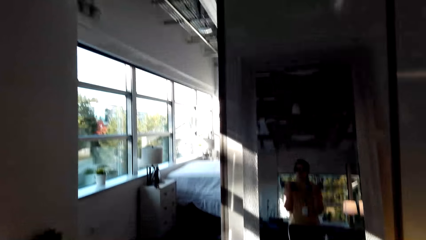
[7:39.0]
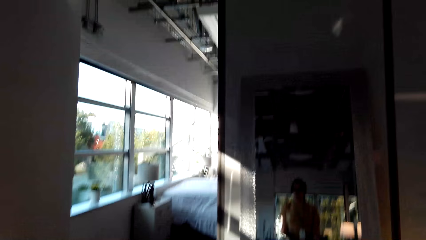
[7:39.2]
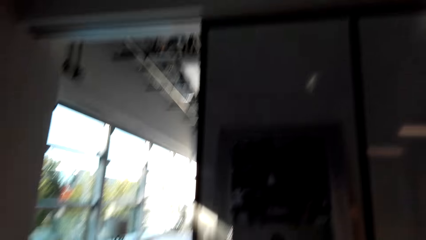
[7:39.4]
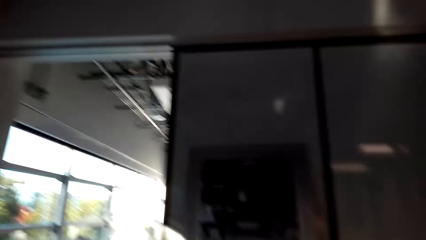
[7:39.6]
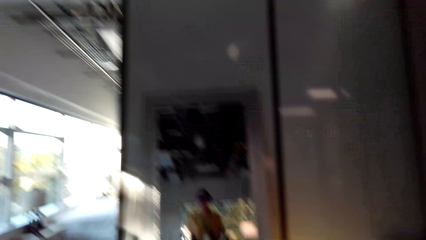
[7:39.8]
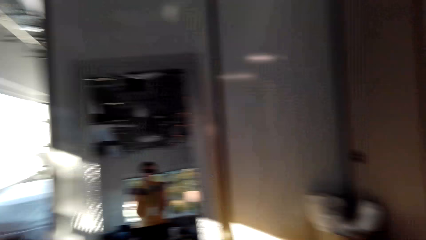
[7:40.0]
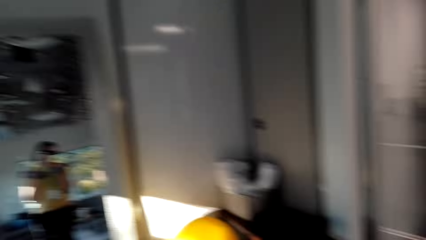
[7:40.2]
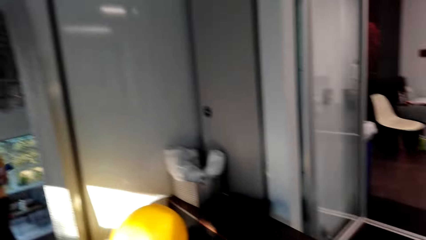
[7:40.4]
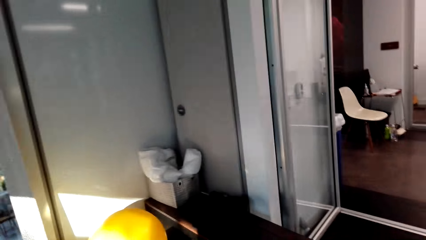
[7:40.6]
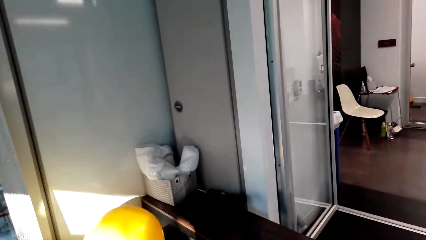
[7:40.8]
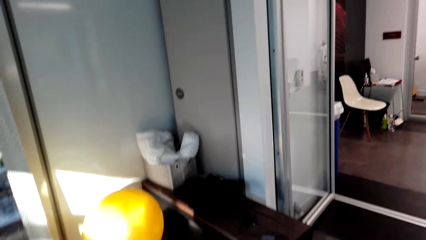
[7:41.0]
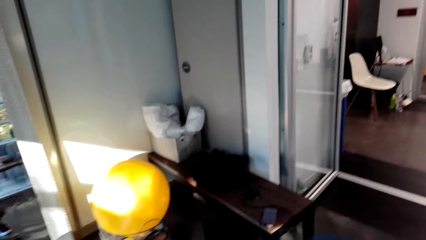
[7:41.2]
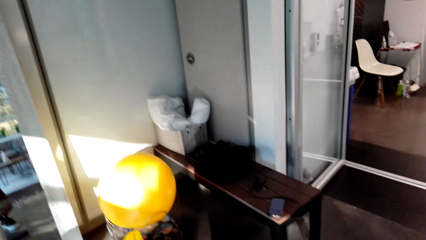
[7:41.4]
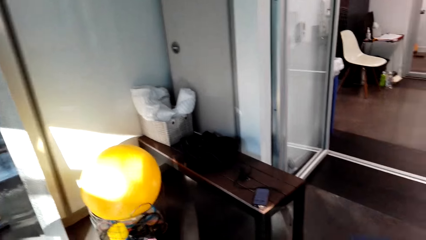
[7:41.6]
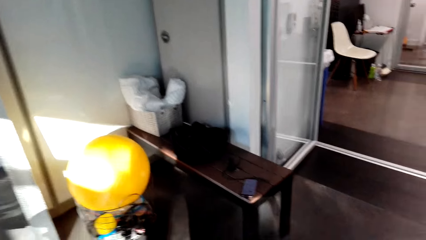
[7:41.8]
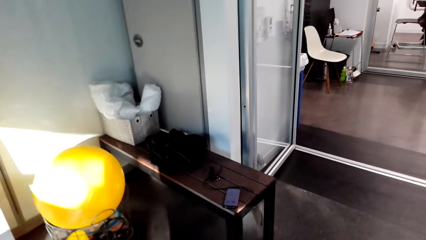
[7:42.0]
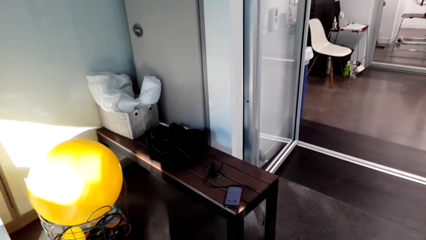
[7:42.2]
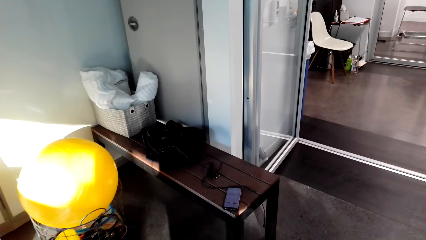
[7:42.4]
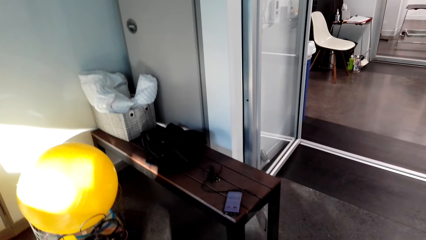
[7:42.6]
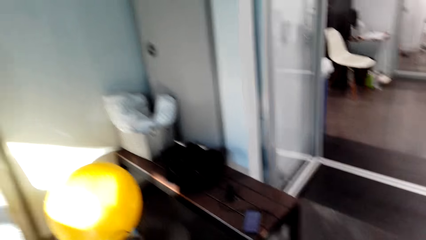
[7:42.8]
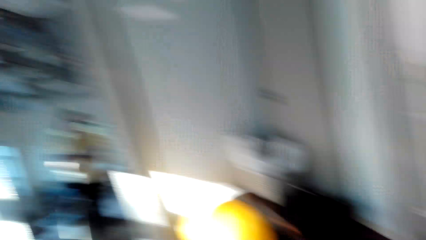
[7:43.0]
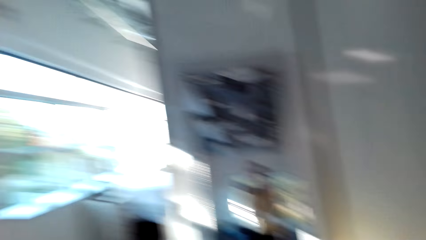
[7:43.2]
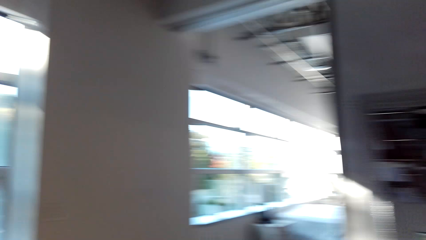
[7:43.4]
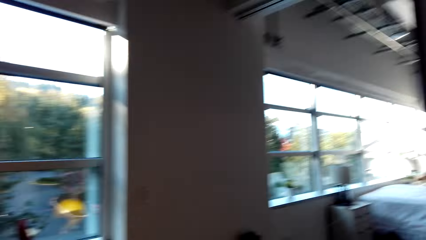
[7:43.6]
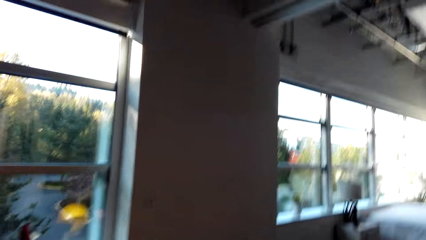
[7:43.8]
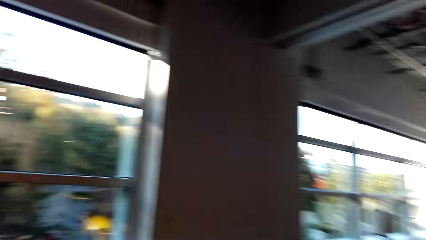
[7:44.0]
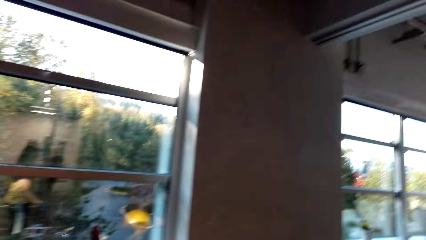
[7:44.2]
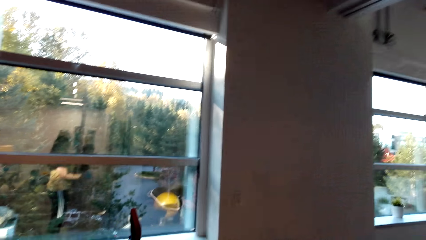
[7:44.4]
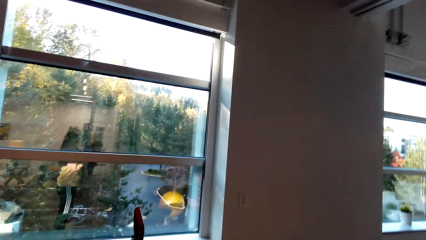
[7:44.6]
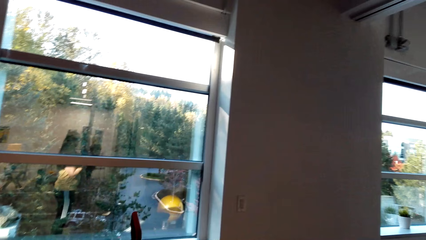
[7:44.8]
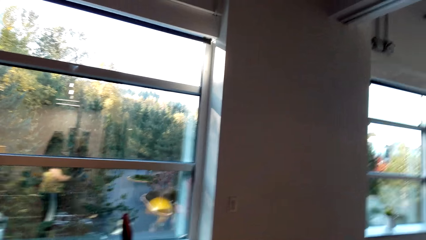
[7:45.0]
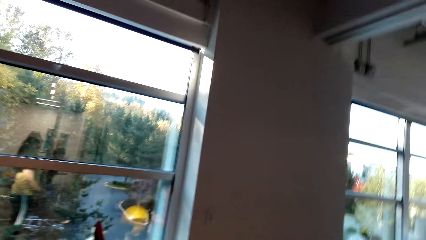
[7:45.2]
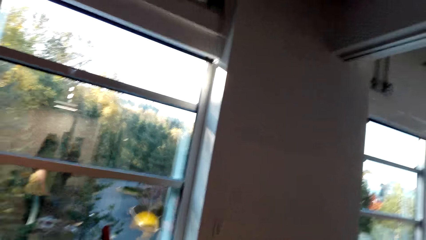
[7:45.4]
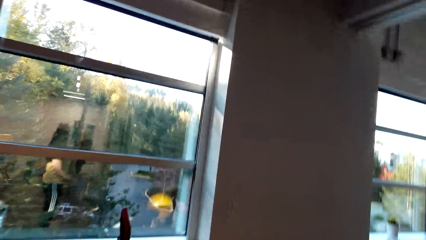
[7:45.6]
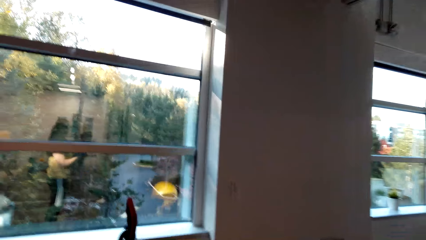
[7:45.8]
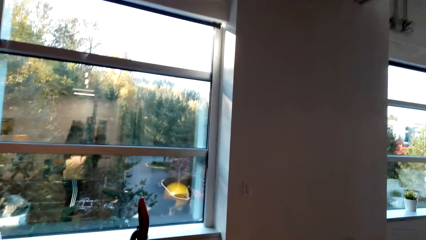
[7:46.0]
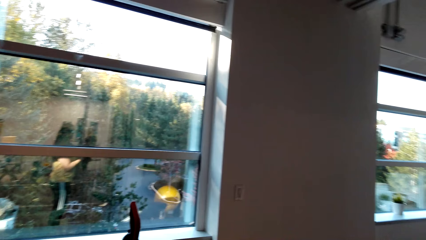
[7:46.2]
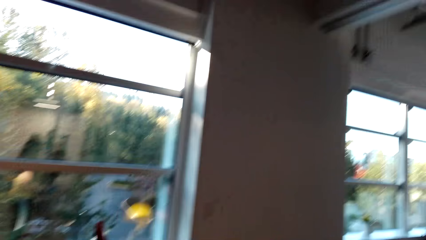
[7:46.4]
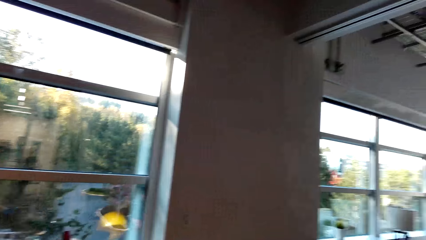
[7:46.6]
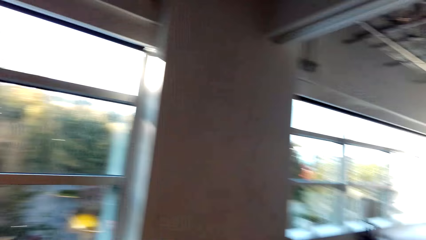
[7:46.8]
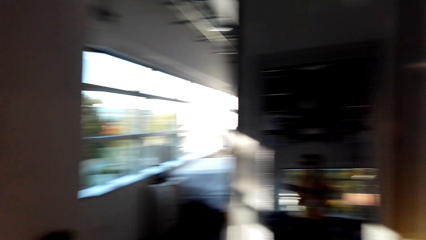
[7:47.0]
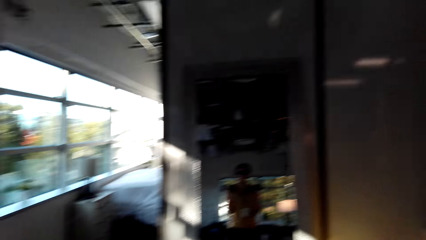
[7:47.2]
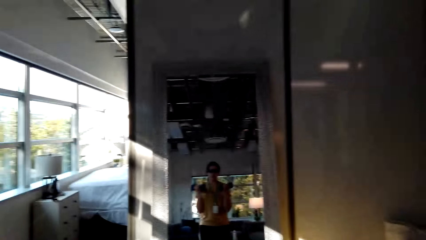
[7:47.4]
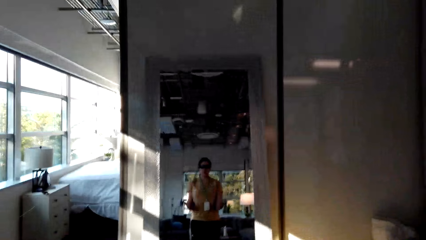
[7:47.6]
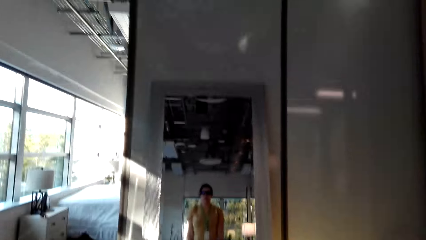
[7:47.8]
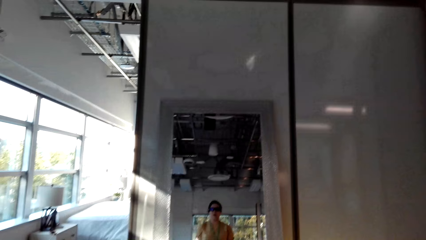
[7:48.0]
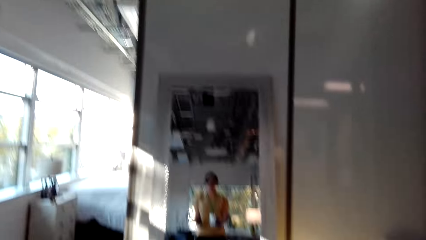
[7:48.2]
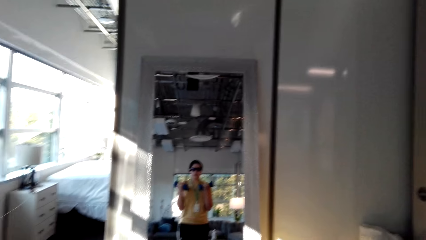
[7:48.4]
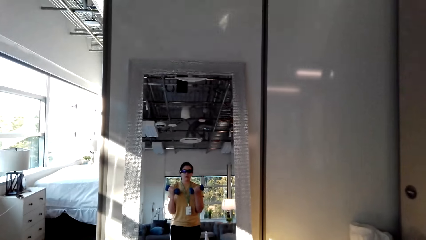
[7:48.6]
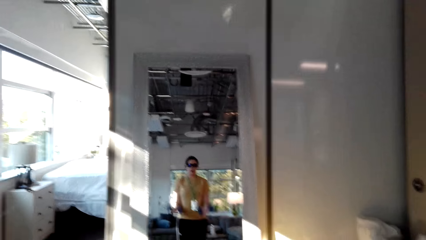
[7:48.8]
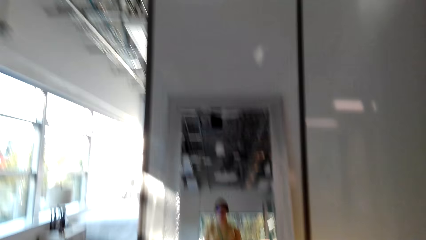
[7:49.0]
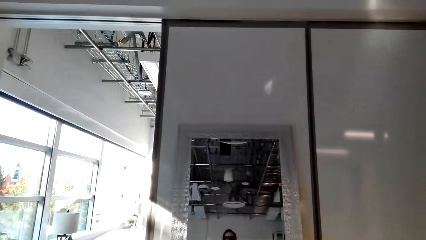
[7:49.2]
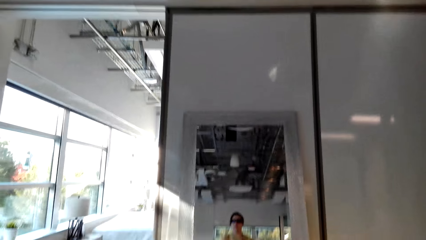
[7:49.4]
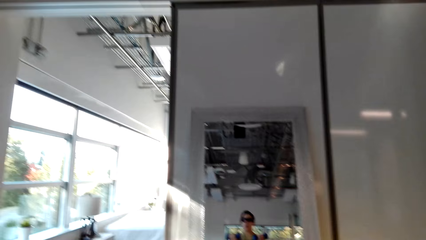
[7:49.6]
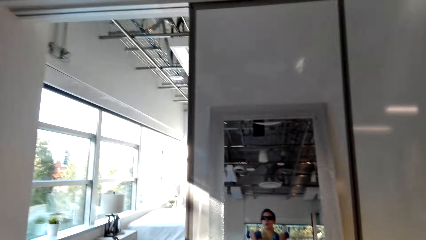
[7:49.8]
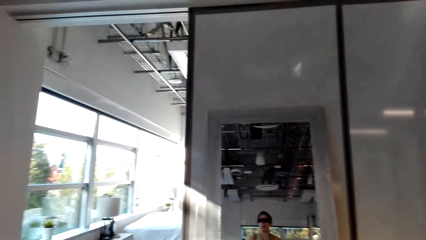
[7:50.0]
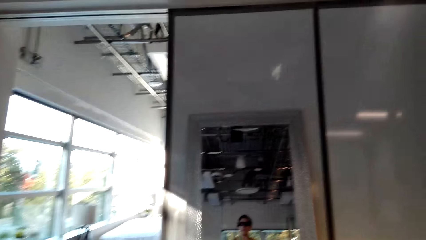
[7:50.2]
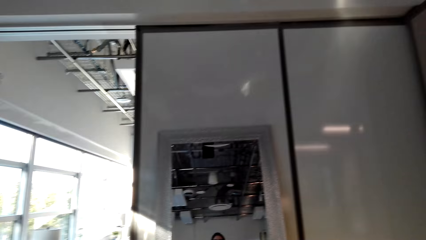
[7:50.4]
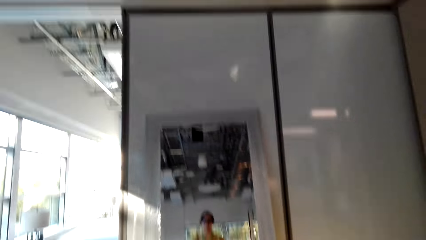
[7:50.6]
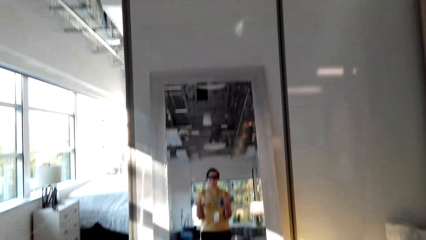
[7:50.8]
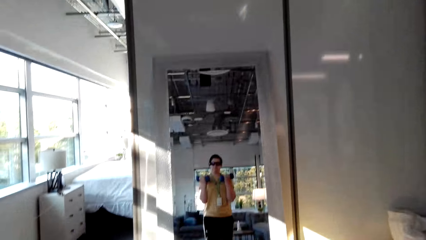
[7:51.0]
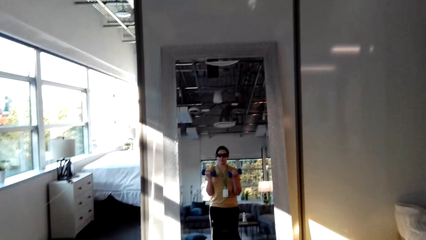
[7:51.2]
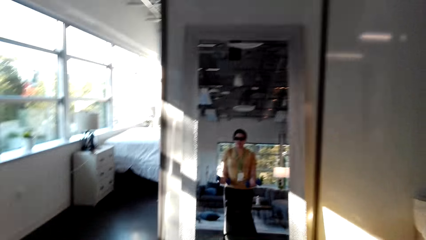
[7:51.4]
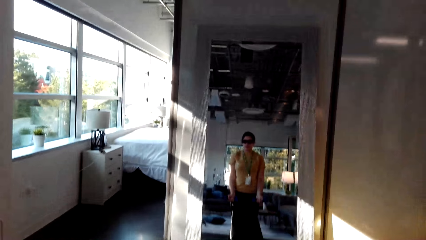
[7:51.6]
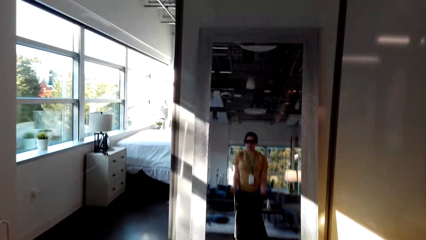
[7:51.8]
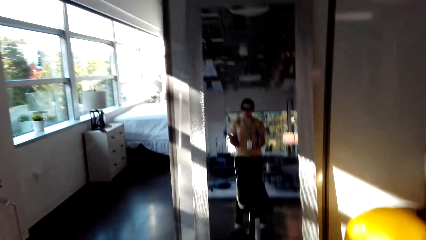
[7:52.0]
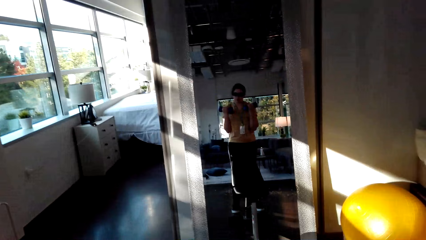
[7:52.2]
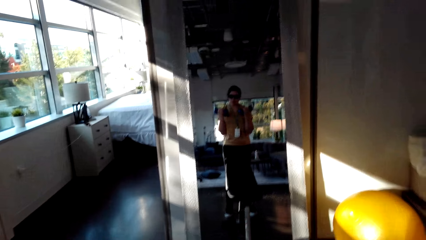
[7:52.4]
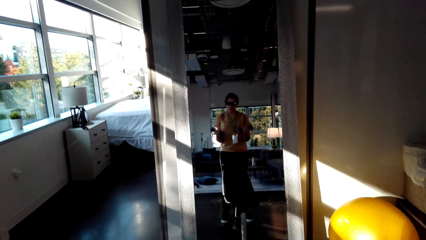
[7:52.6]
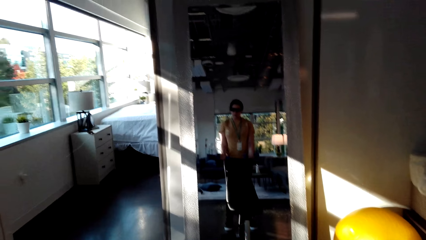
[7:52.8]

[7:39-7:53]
The camera wearer looks around the house. They exercise with the dumbbells.

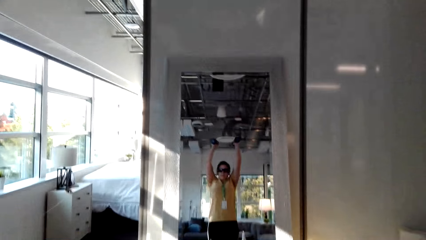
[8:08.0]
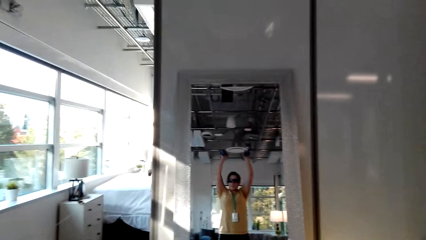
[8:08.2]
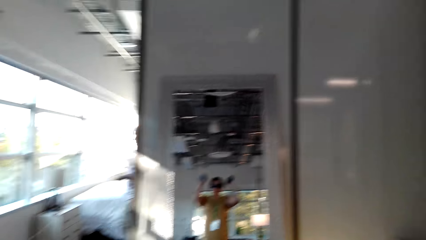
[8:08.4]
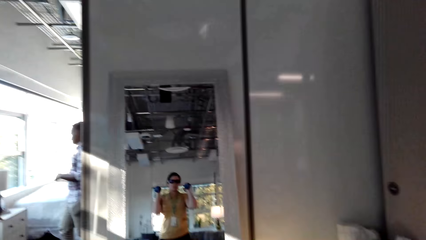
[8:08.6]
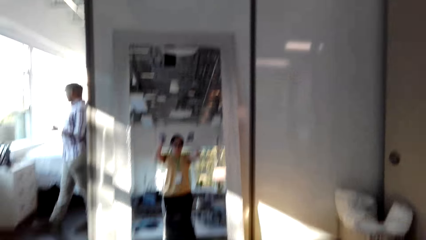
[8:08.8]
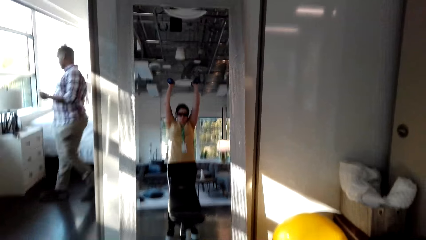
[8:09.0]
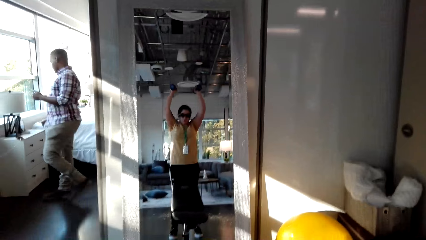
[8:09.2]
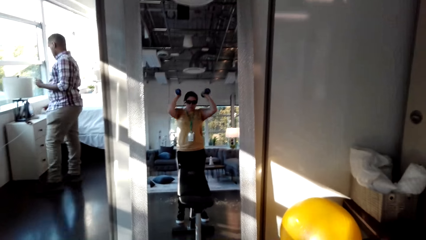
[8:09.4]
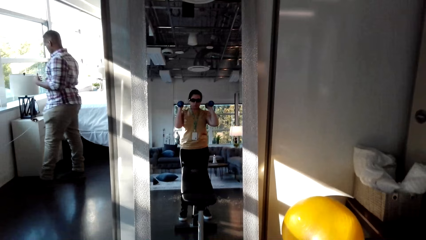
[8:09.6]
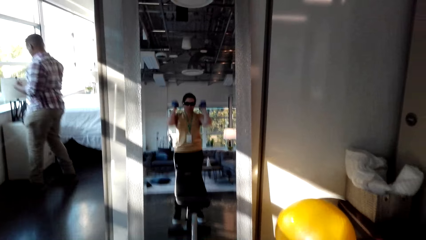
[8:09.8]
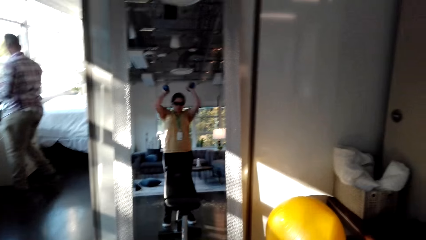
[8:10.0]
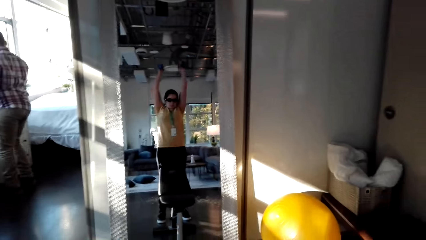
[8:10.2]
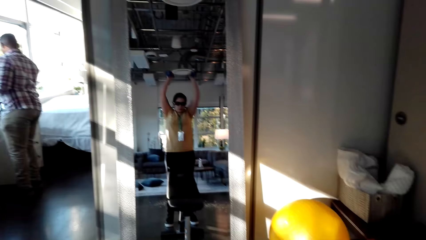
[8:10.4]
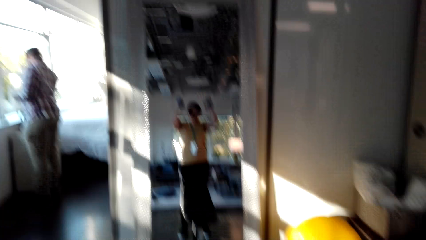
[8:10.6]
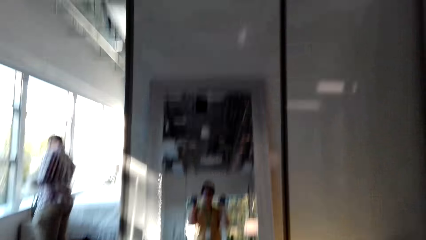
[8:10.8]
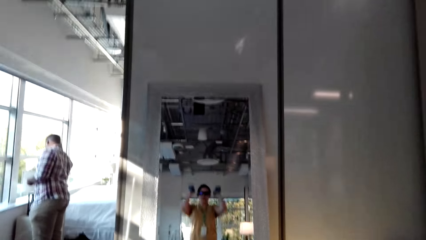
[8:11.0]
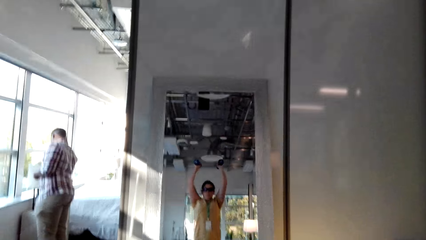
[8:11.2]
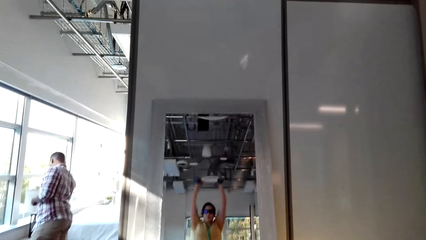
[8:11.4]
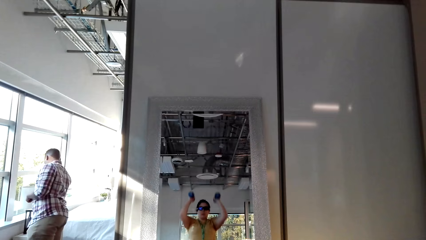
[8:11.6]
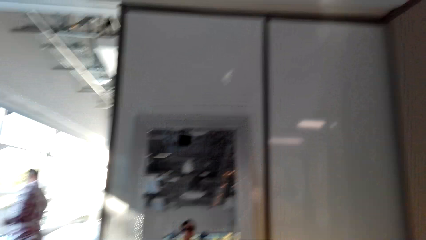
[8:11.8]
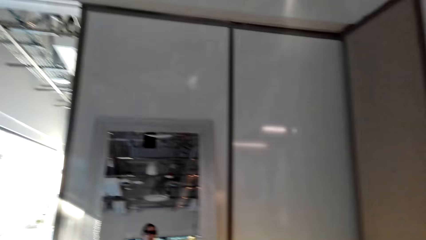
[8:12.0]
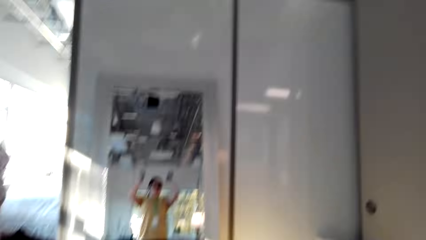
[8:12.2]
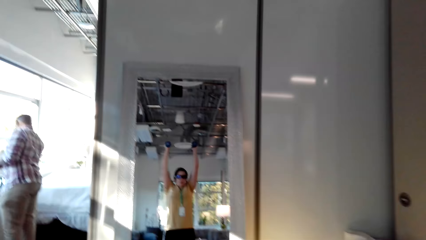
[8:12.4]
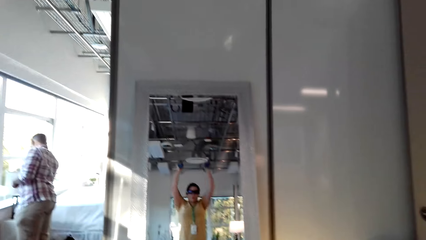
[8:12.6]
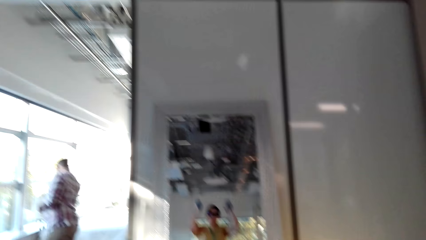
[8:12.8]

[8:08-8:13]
A man walks around the room.
